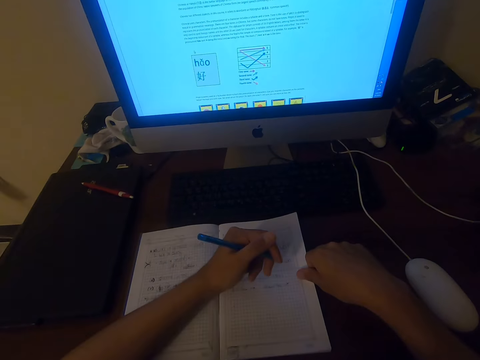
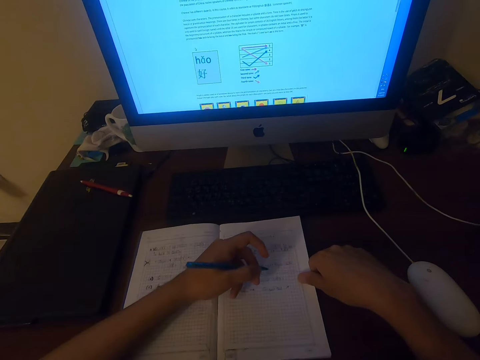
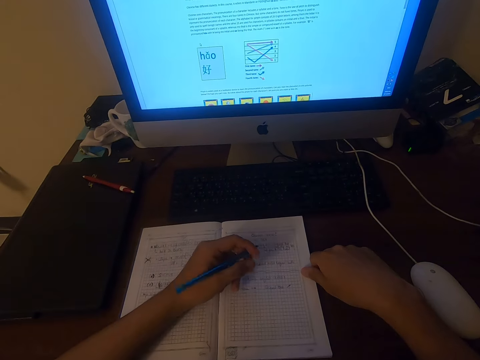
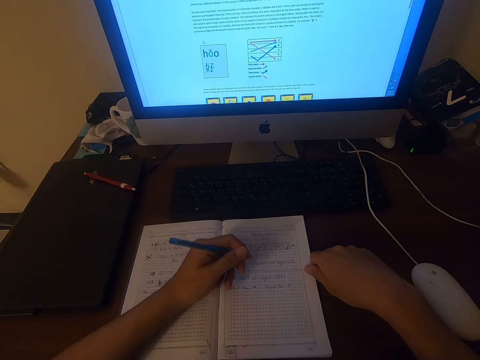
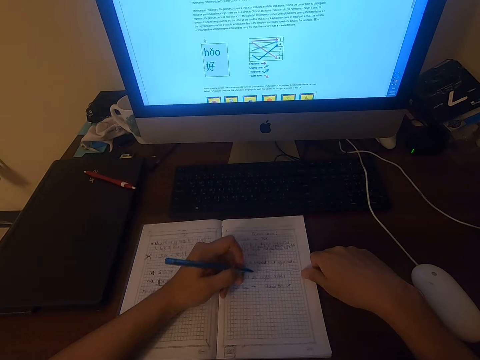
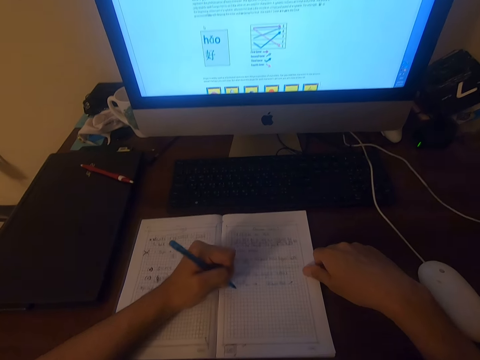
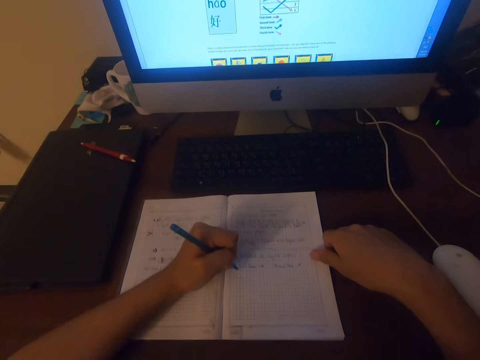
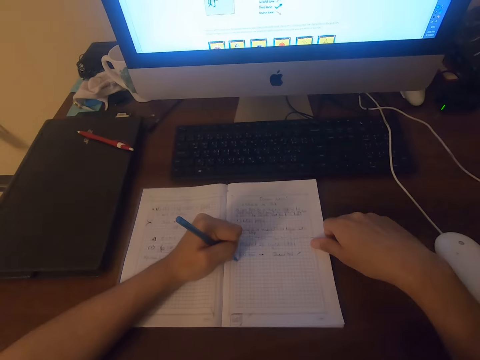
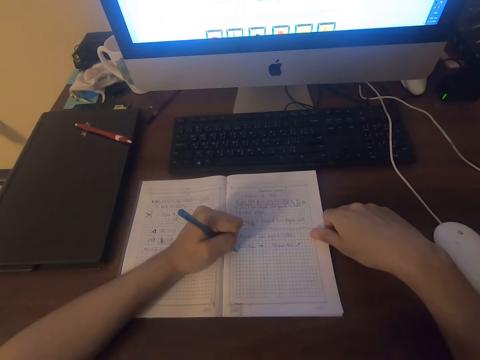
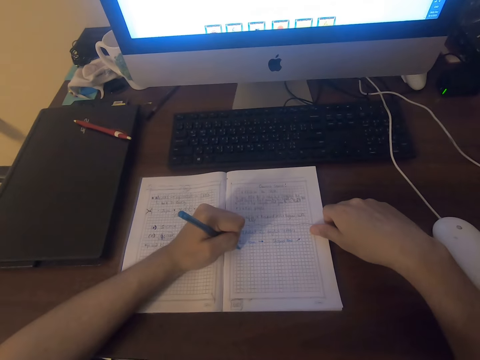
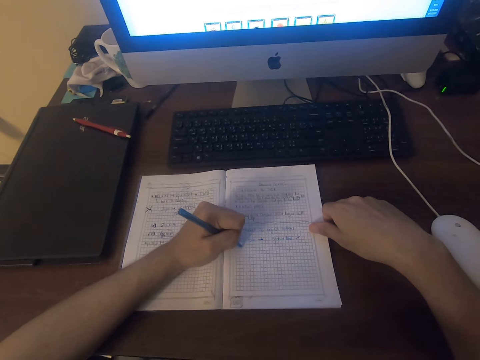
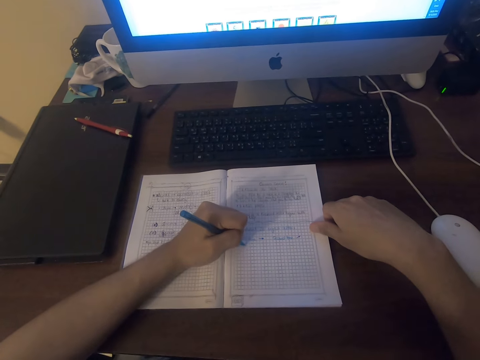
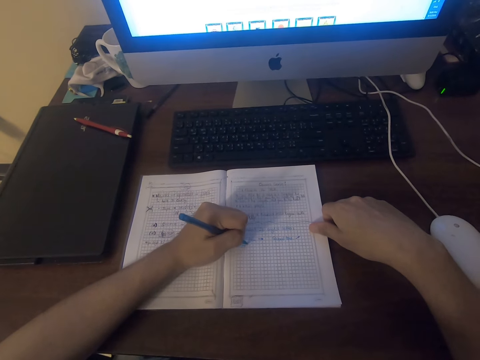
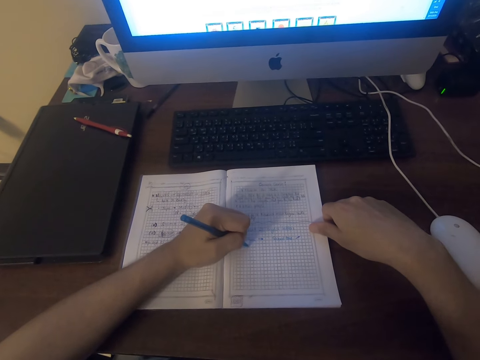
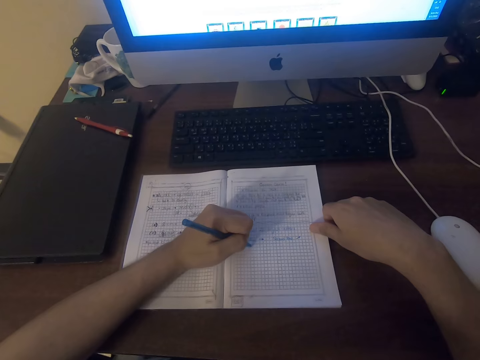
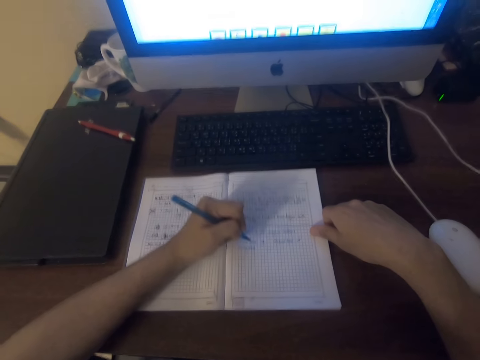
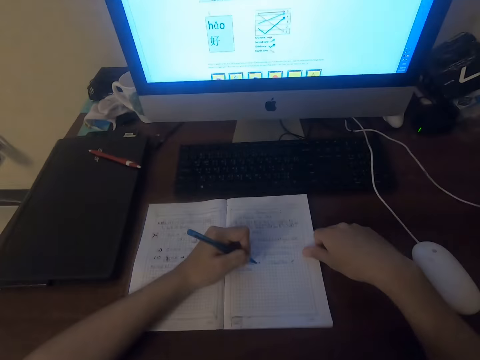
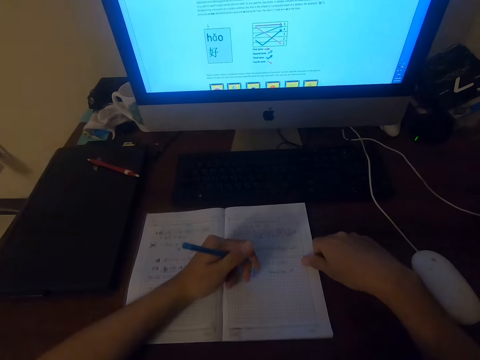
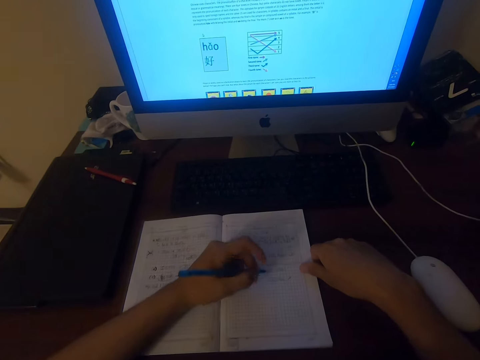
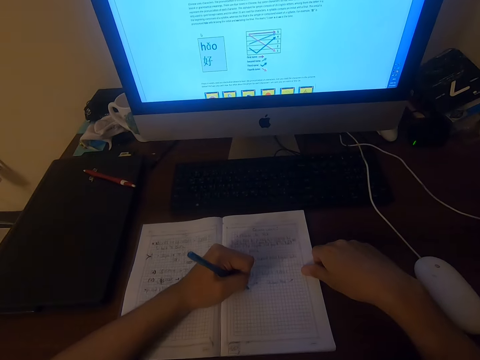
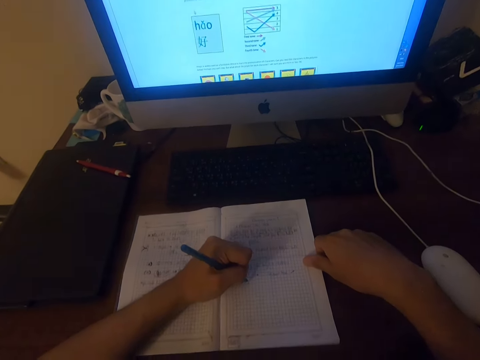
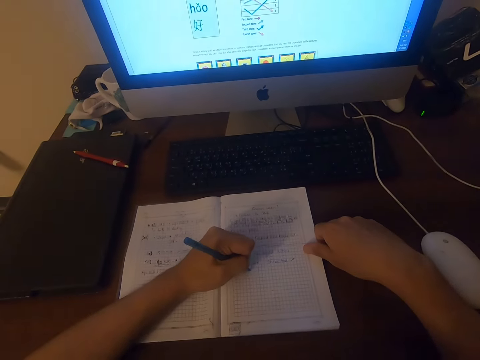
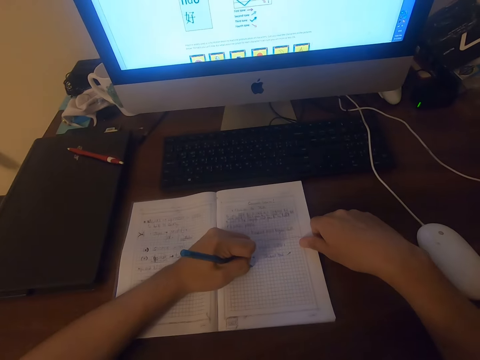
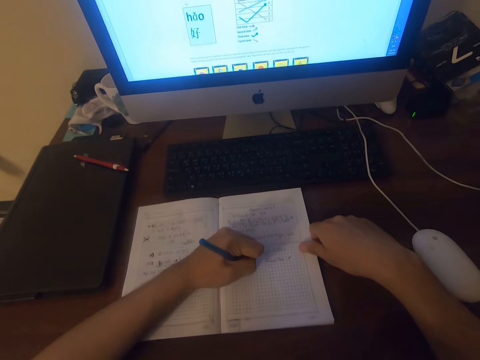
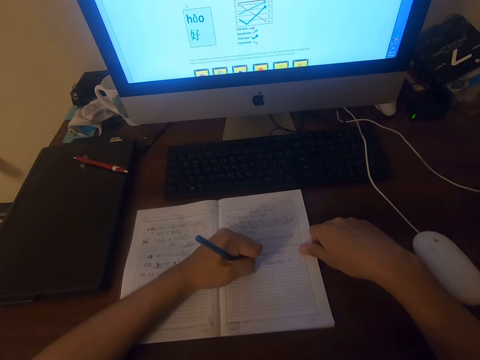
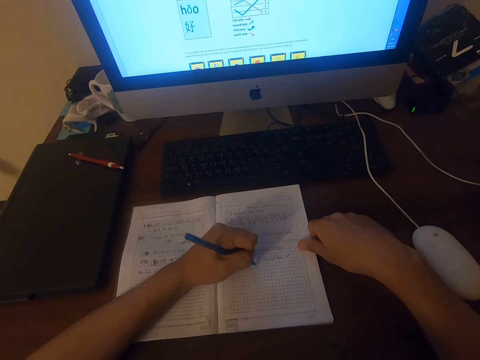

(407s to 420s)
The camera wearer looks at the computer. They write on the book. They write on the book repeatedly.

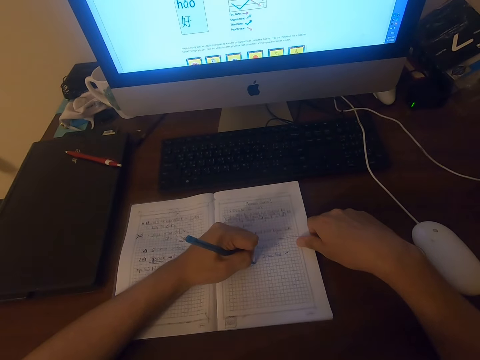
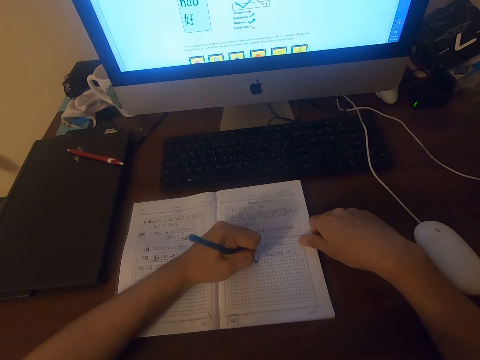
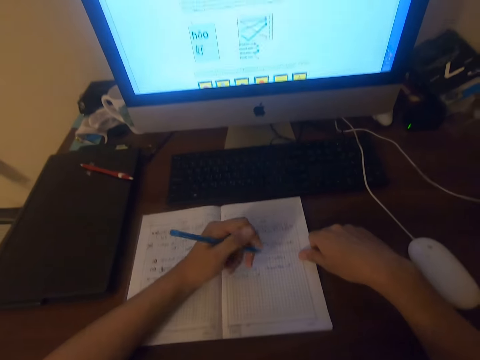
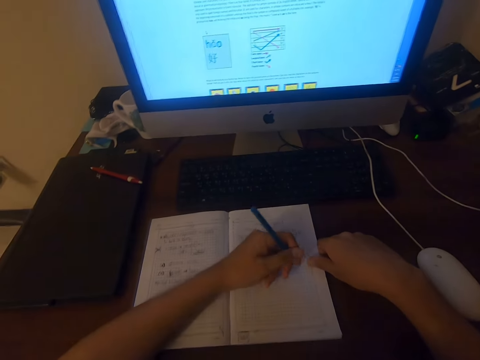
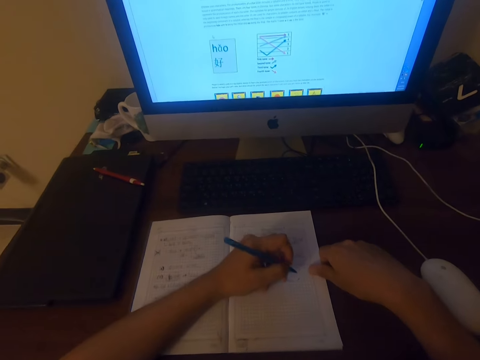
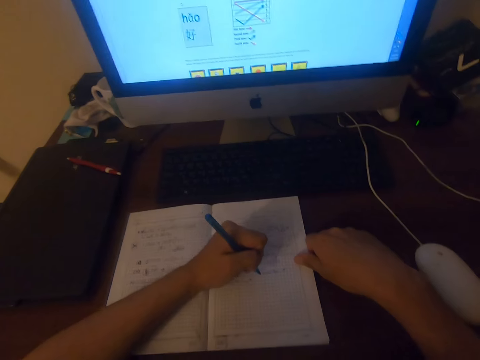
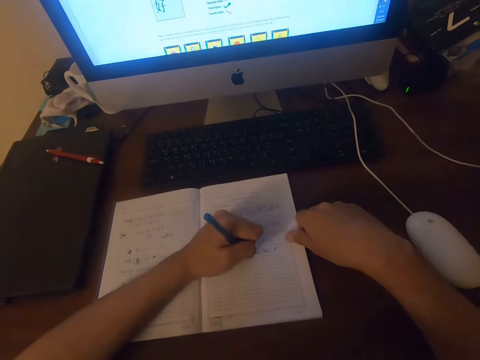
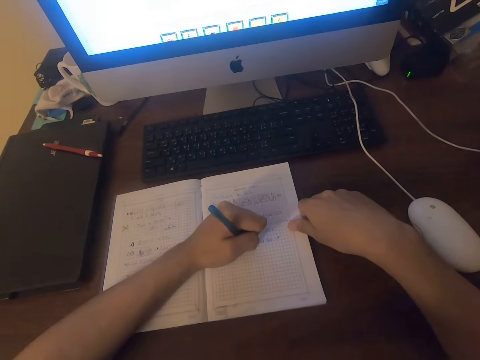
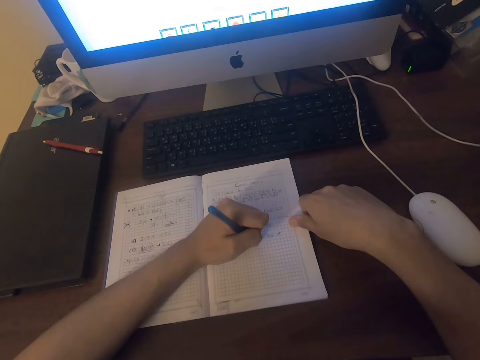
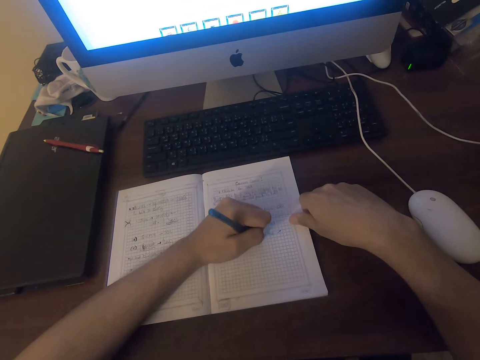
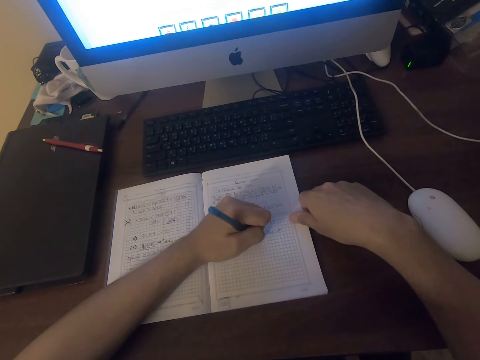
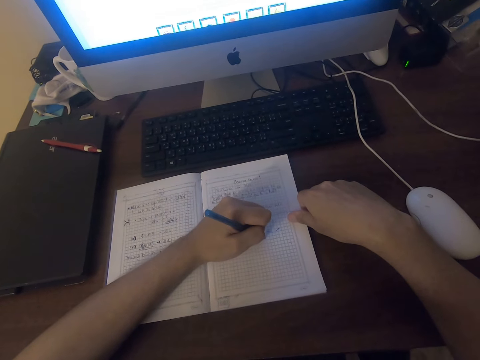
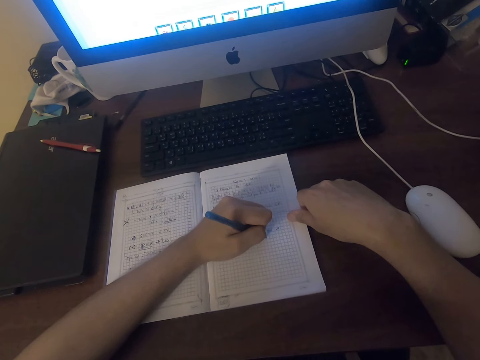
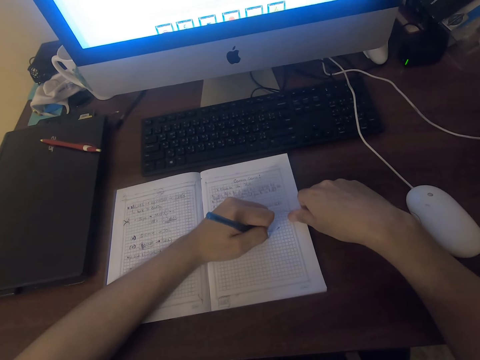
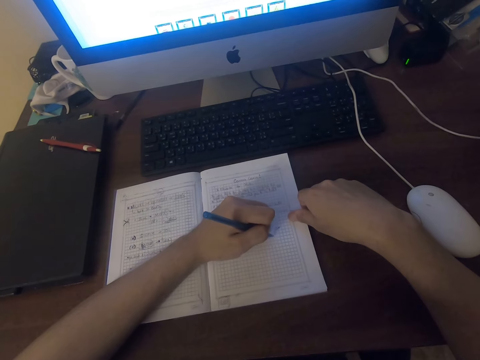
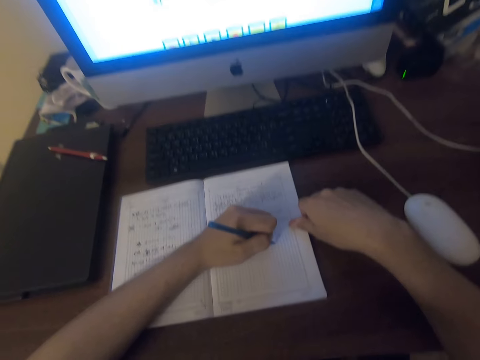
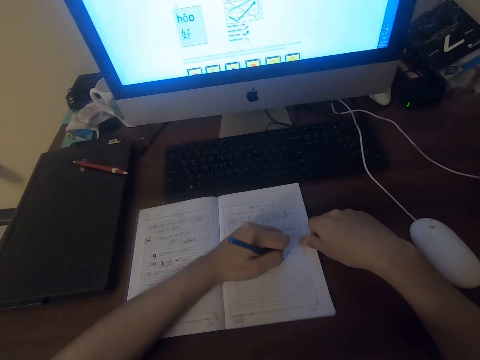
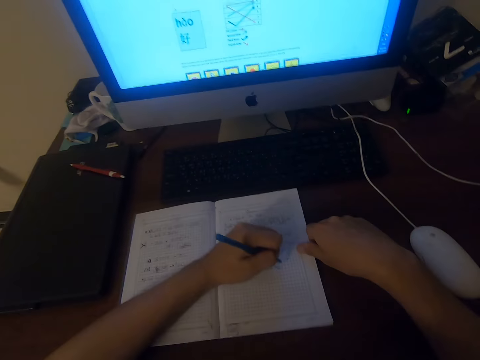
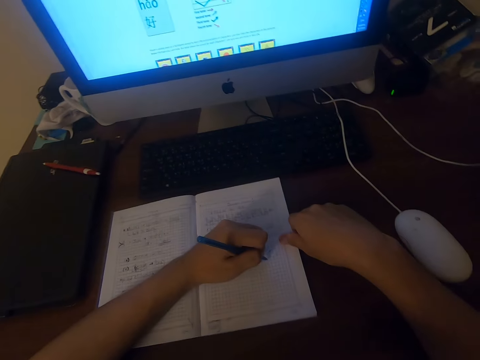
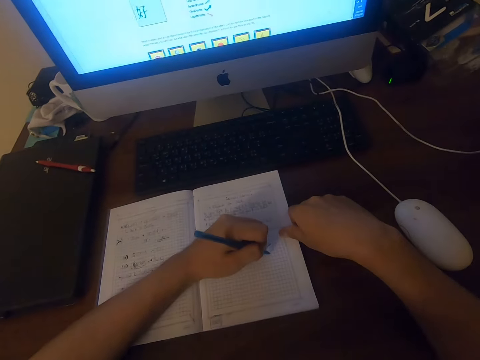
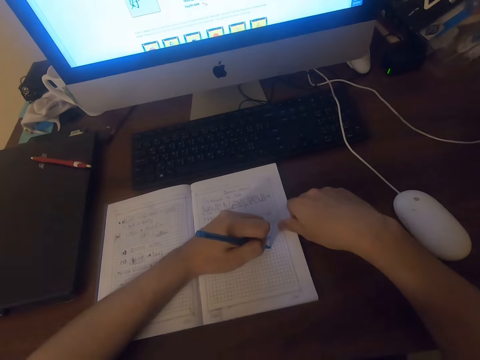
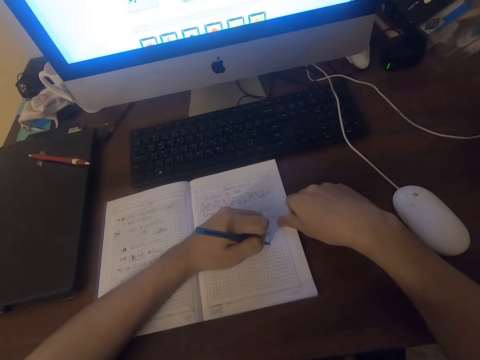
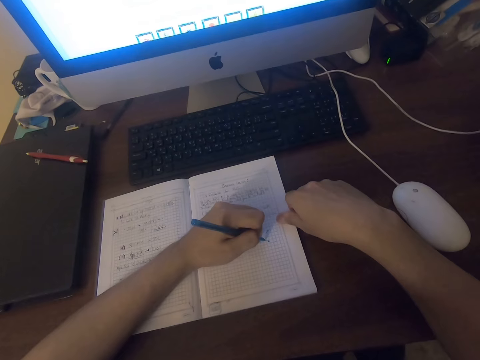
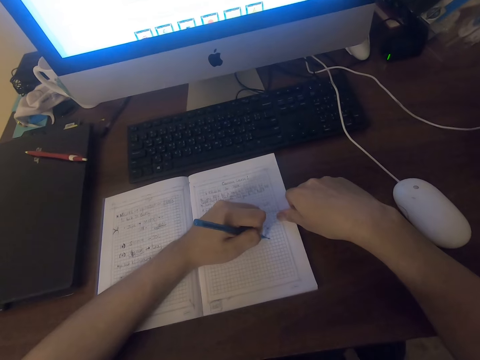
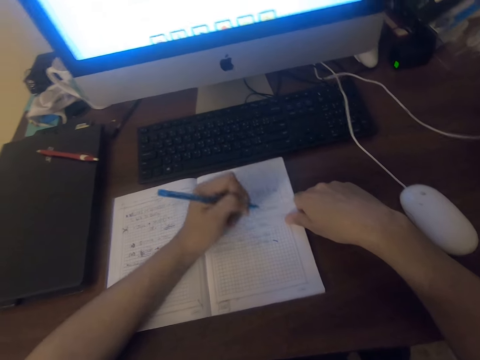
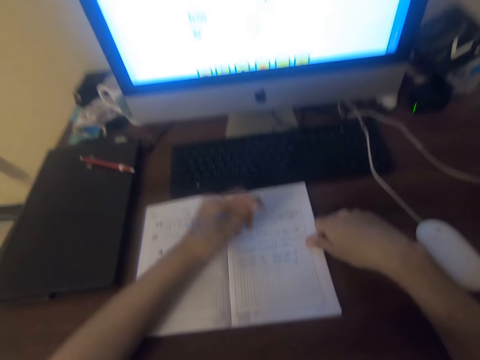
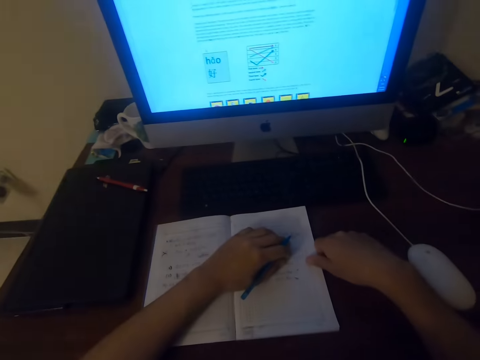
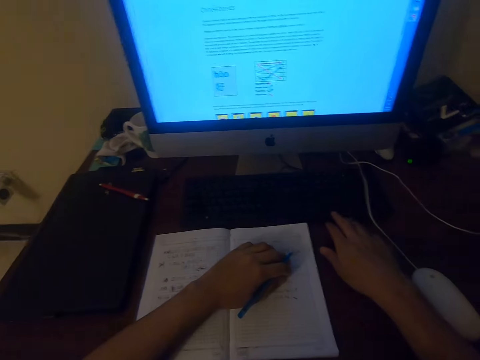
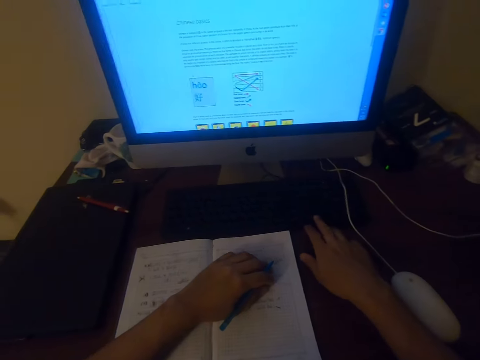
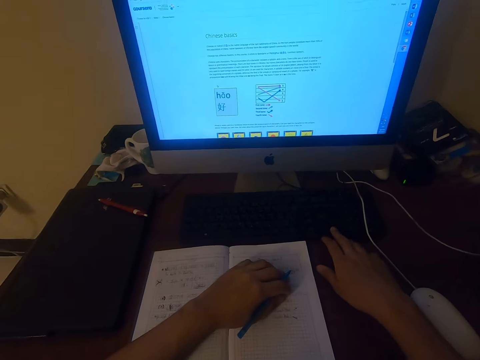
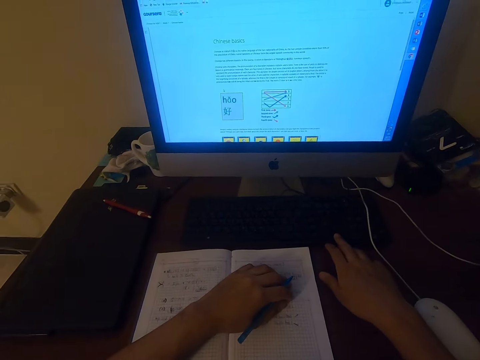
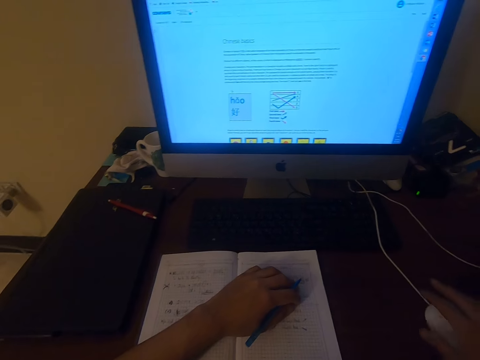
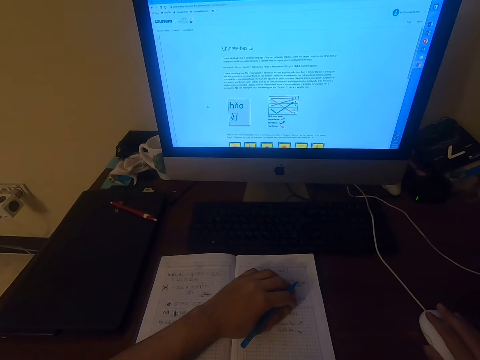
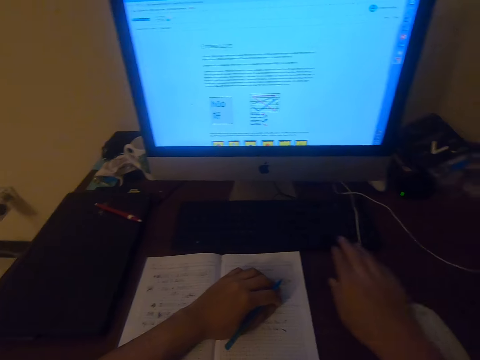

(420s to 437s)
The camera wearer writes on the book. They write on the book again. They operate the computer. They press the keyboard button.
